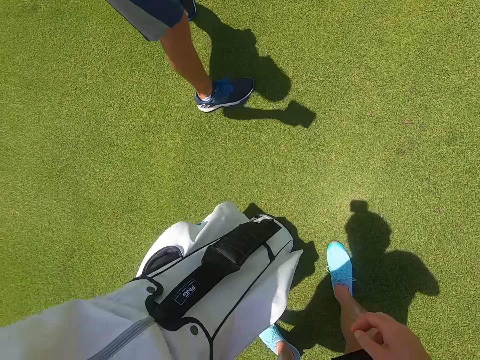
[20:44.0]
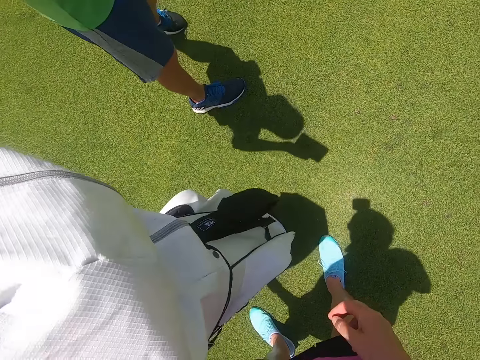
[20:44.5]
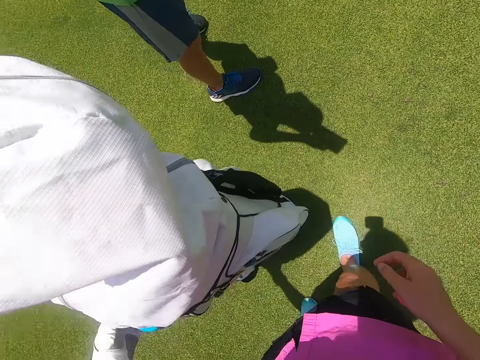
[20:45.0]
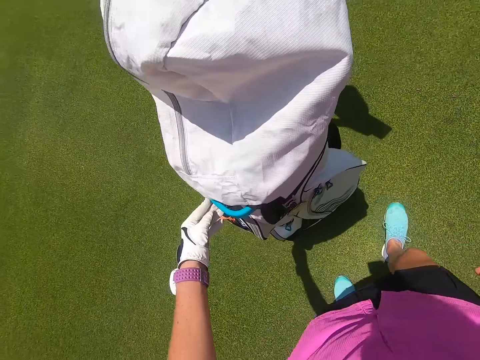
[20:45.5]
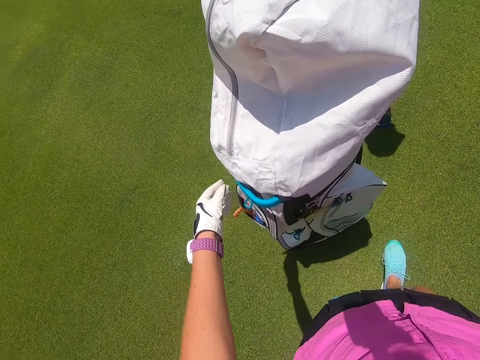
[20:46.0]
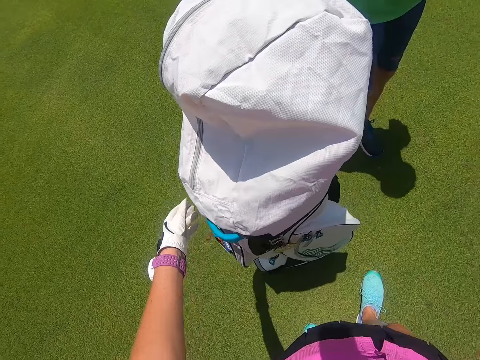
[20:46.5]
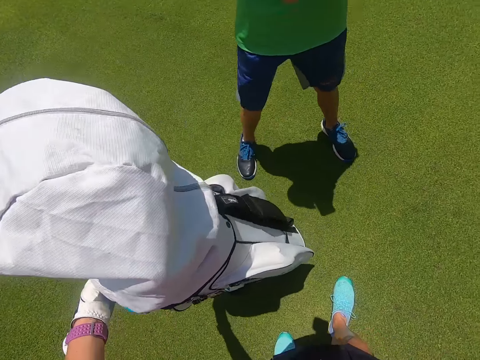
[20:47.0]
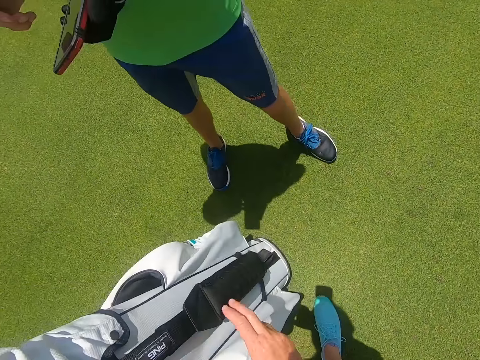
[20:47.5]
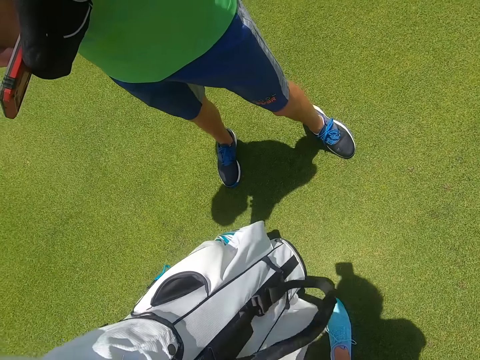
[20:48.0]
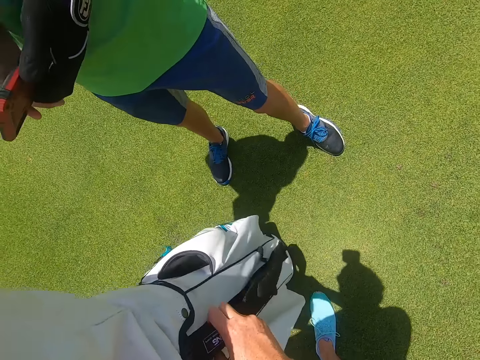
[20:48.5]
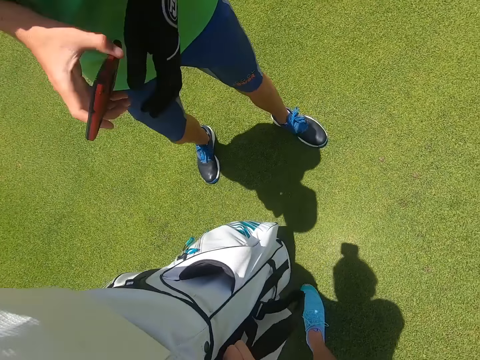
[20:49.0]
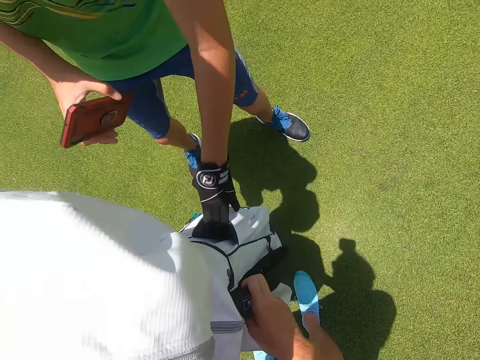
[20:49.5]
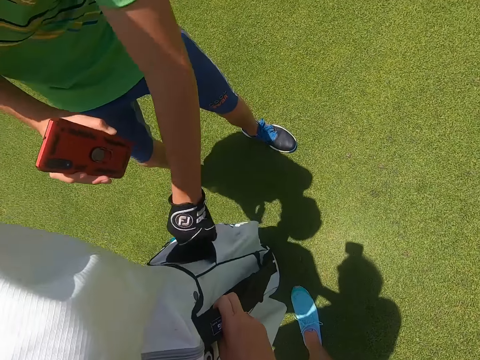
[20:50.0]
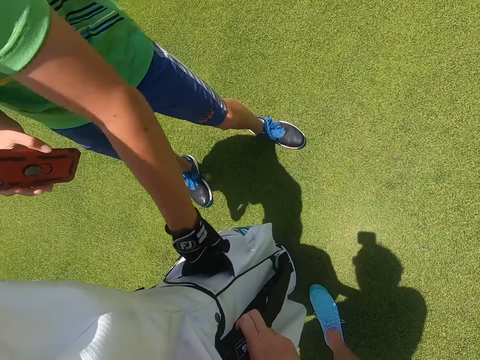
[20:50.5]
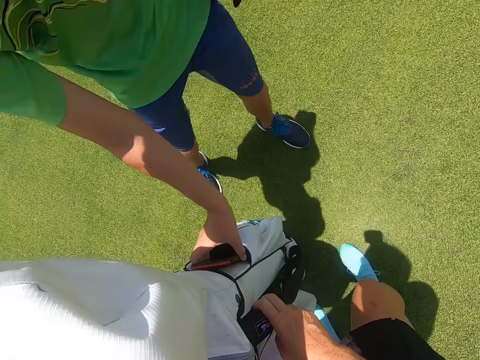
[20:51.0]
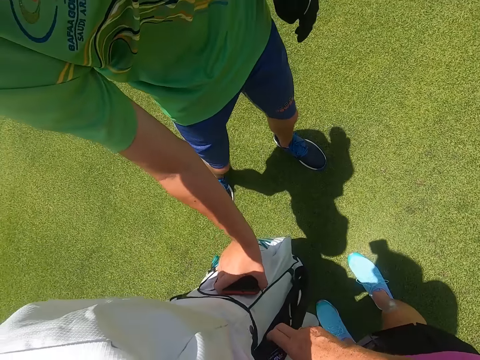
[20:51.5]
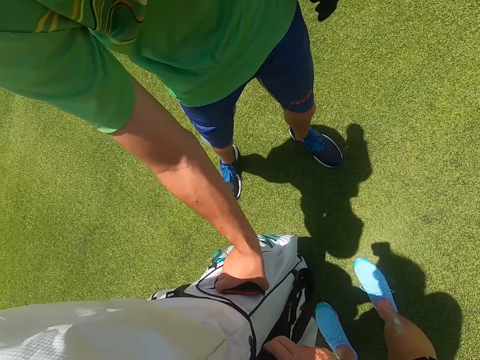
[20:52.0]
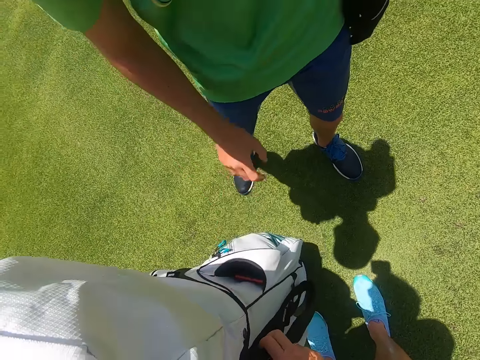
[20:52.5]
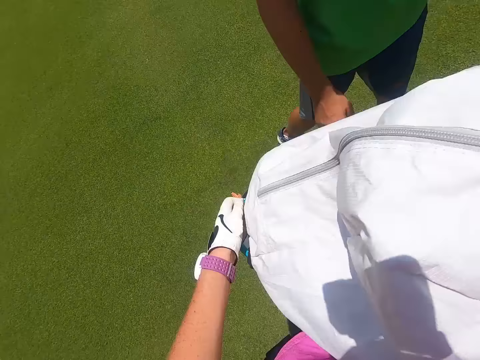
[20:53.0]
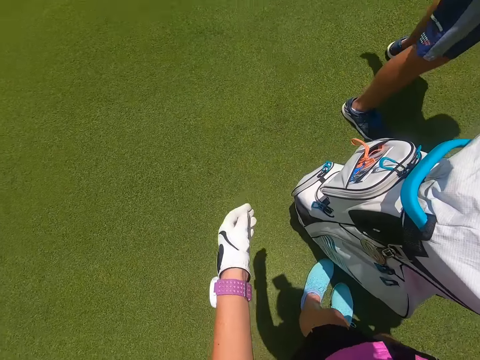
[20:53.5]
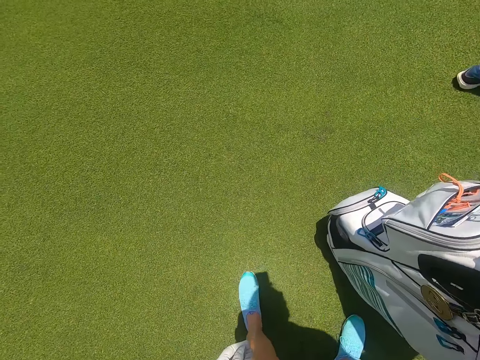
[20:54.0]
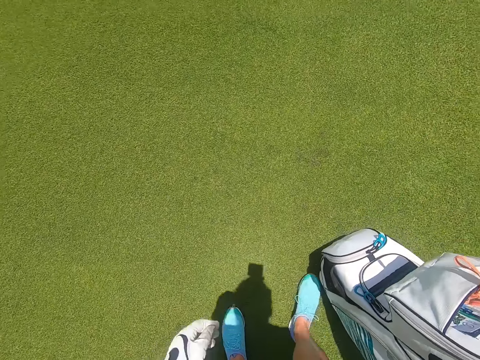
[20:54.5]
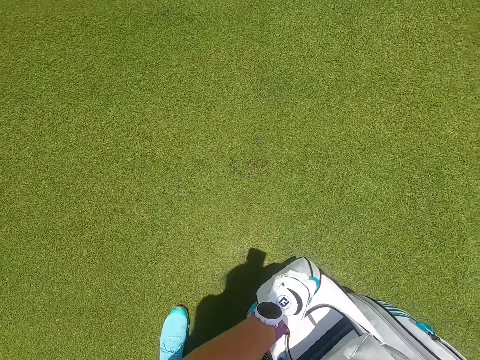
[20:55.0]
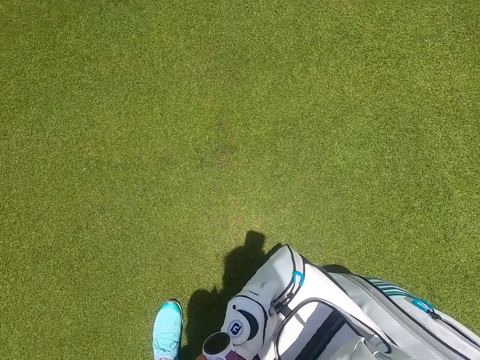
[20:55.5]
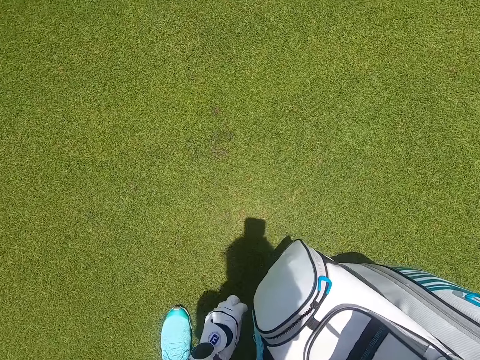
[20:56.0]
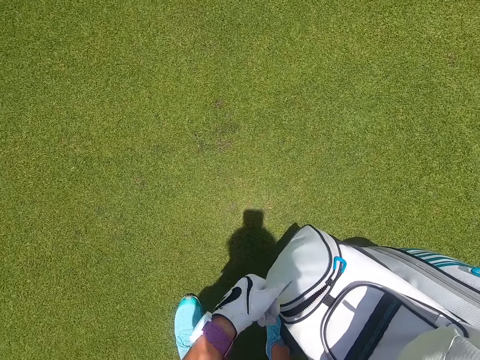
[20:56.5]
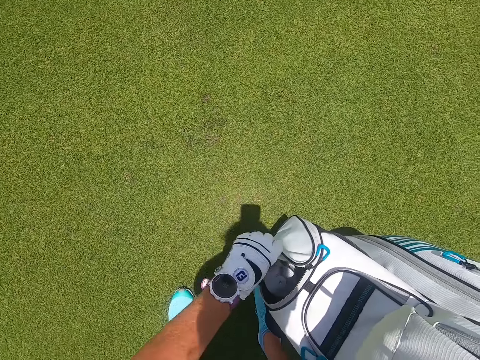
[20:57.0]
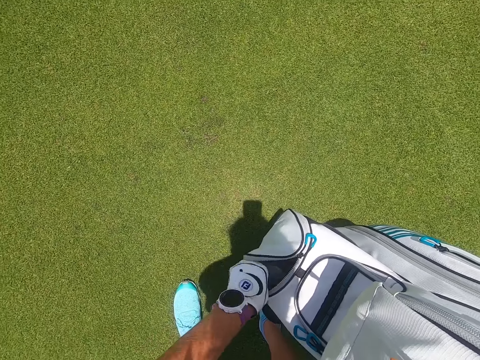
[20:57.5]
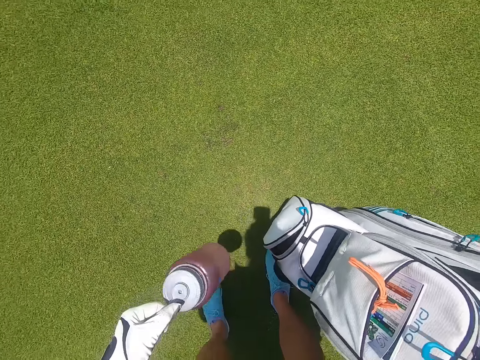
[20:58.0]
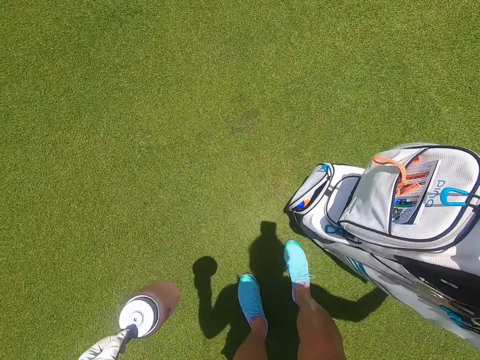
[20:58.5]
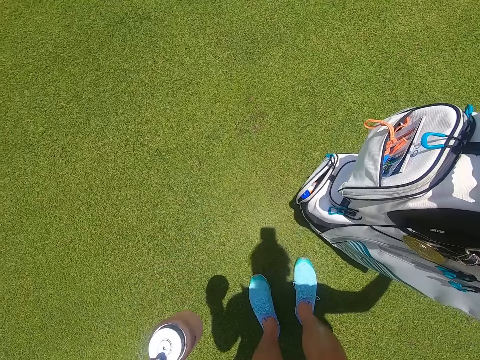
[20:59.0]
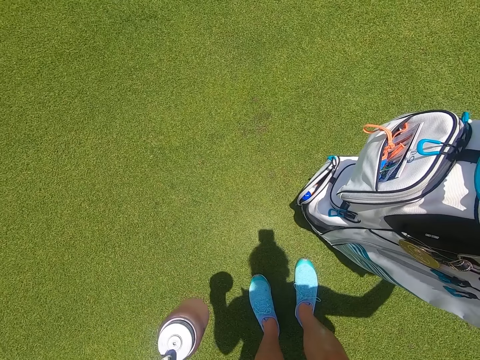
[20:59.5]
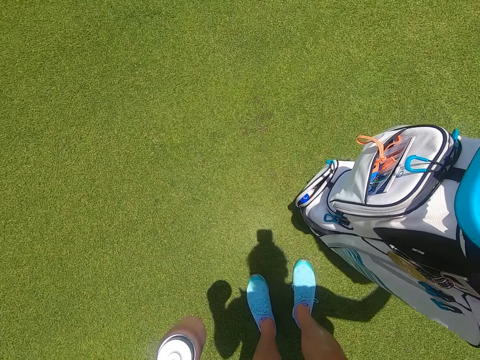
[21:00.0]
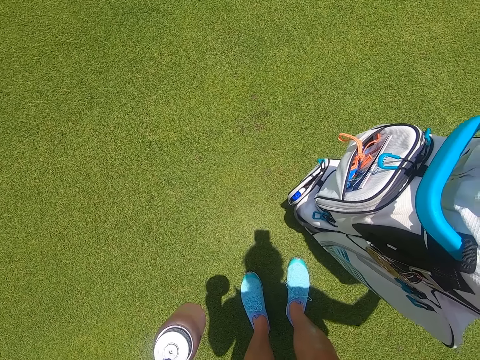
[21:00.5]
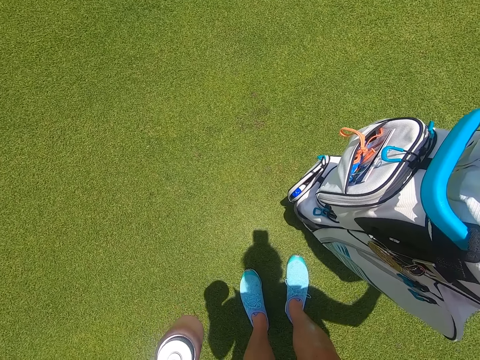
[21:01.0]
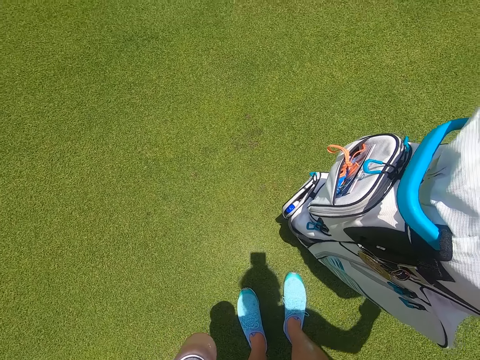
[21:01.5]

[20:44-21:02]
The camera wearer moves a golf bag on the grass. A man puts a hand in a golf bag and puts a phone in the golf bag. The camera wearer unzips the golf bag. They remove a water bottle from the golf bag.

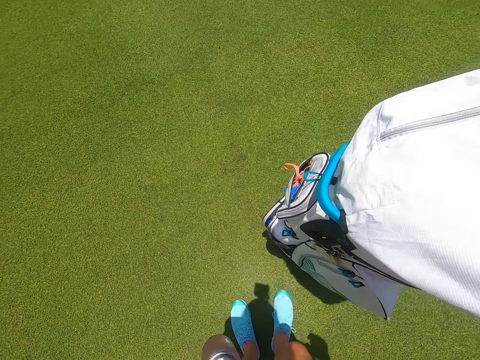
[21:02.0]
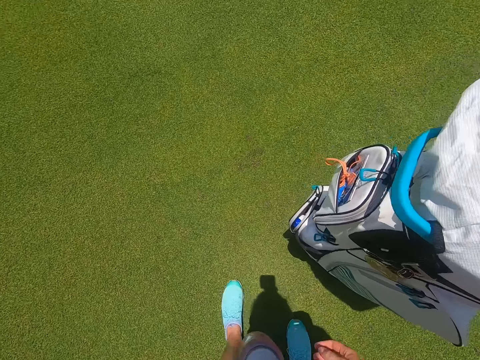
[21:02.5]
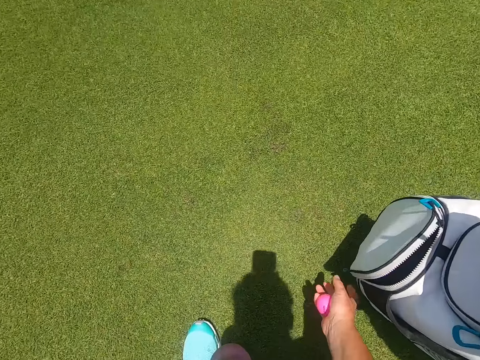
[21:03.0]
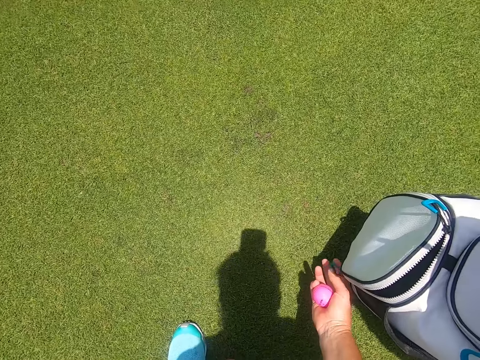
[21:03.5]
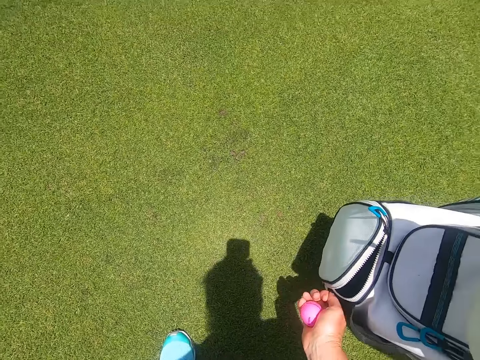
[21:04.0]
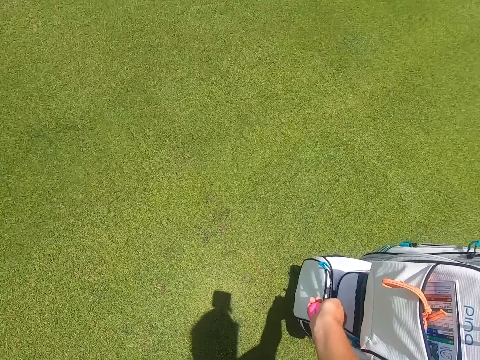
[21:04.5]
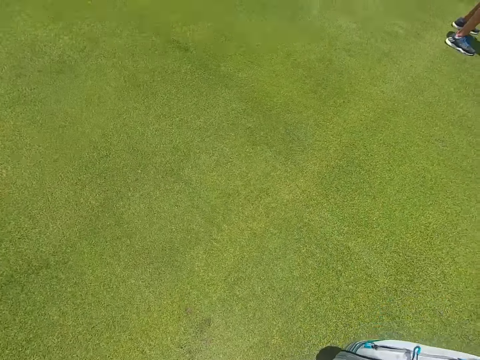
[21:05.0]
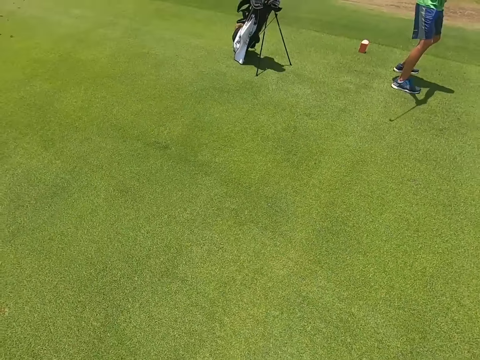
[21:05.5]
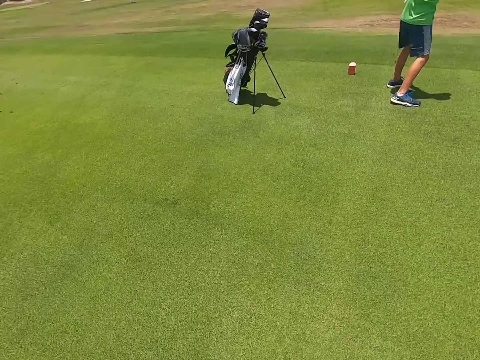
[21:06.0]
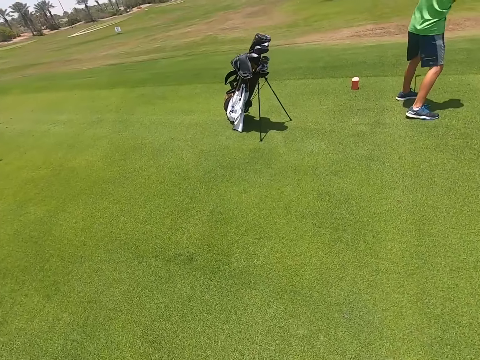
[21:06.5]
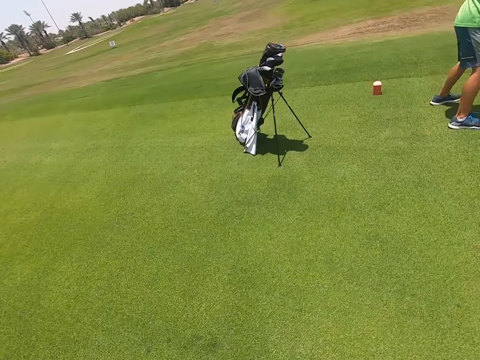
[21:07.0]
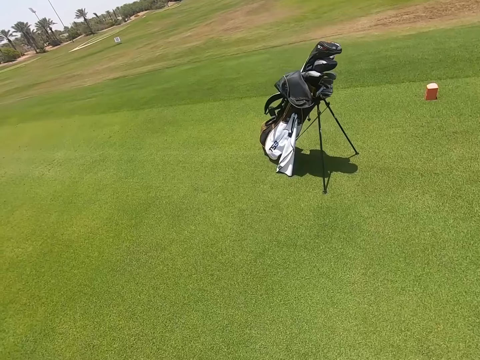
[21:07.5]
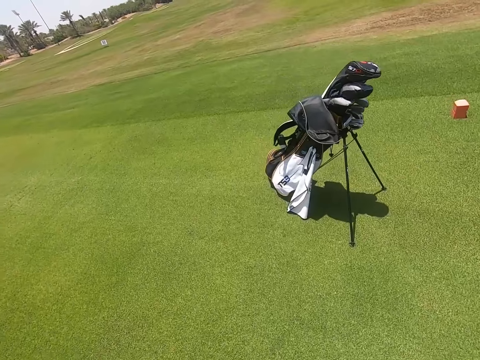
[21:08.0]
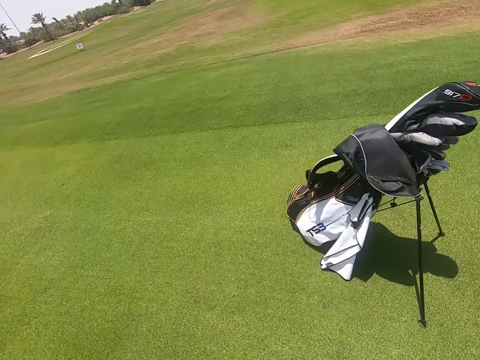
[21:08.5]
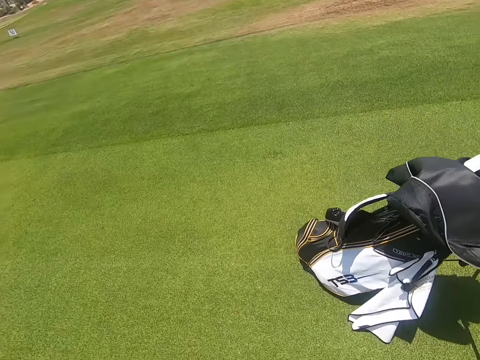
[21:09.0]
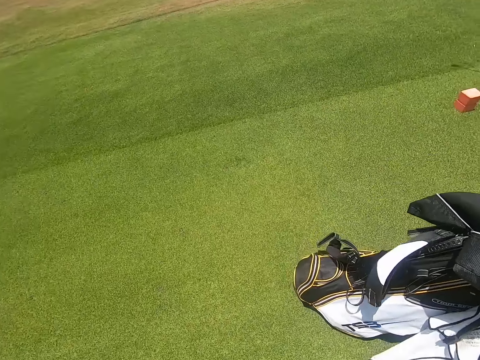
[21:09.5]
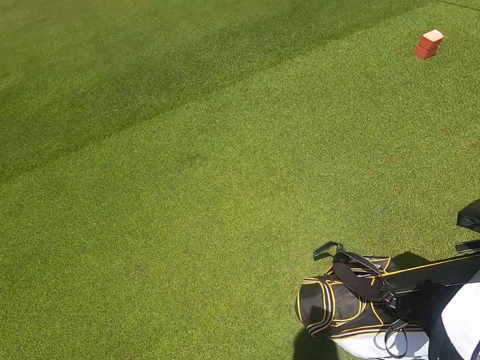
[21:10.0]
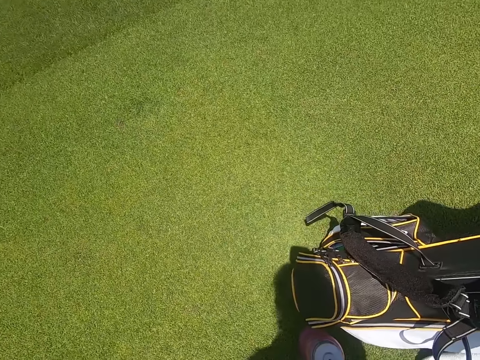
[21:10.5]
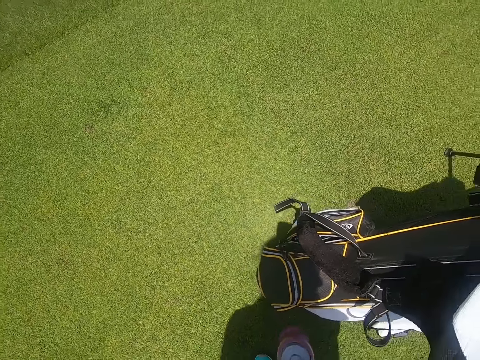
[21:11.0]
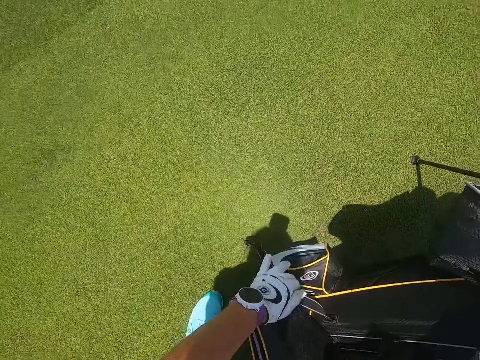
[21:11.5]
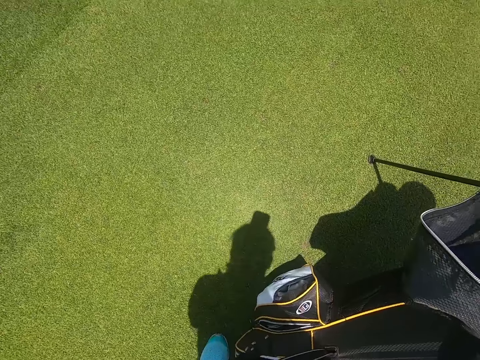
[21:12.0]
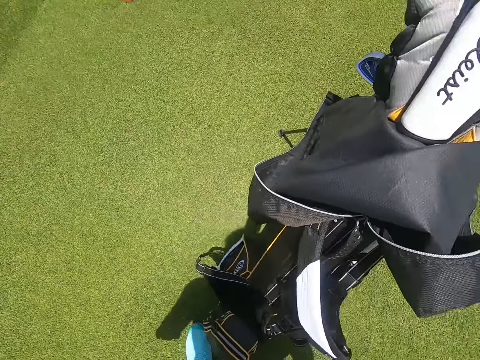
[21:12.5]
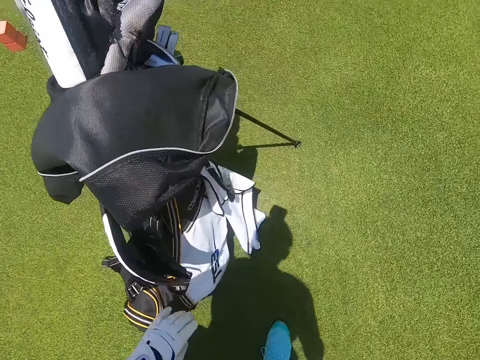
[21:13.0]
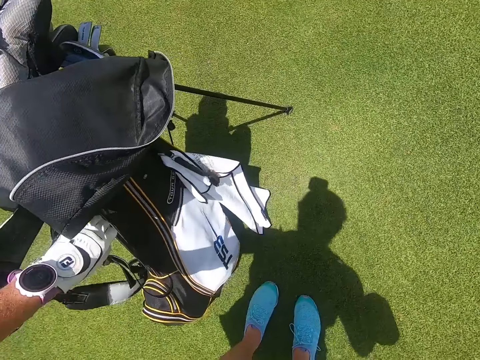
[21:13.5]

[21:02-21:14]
The camera wearer zips a golf bag. A man moves a golf stick with hands. The camera wearer walks. They touch the golf bag. They move the golf bag parts with a hand.
